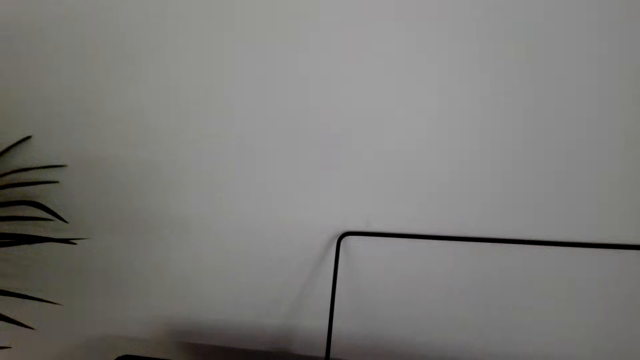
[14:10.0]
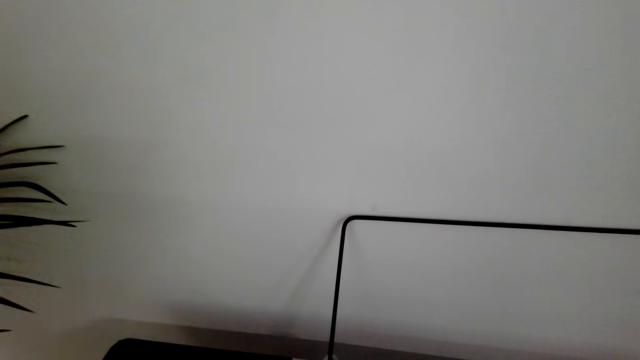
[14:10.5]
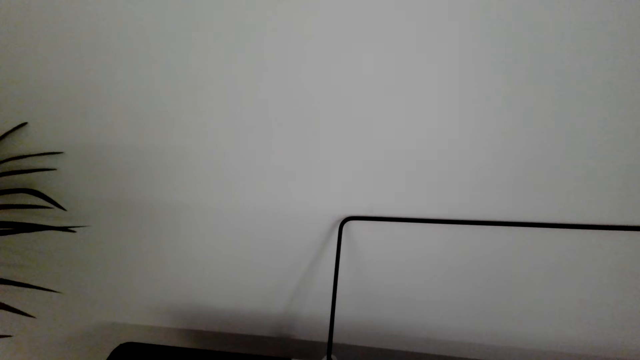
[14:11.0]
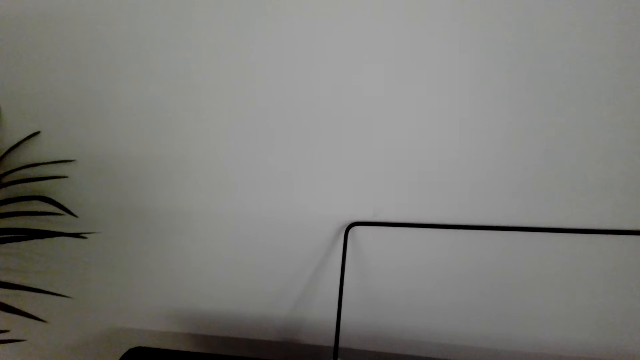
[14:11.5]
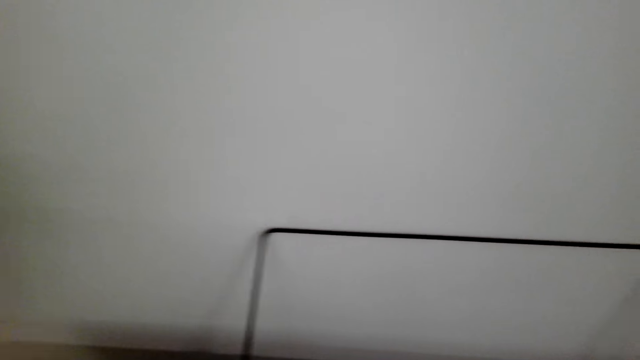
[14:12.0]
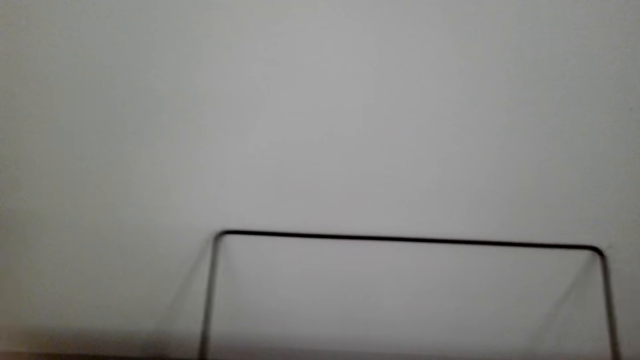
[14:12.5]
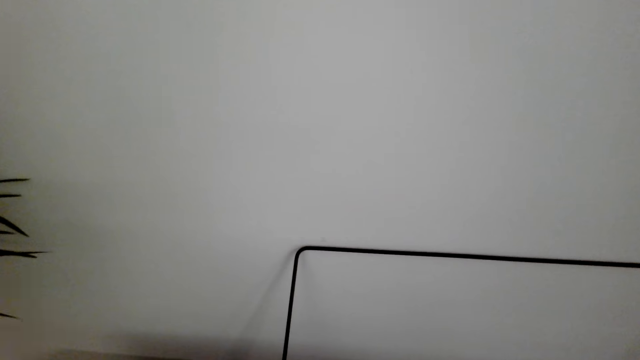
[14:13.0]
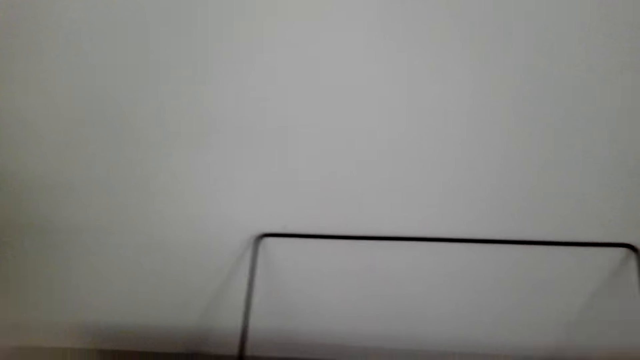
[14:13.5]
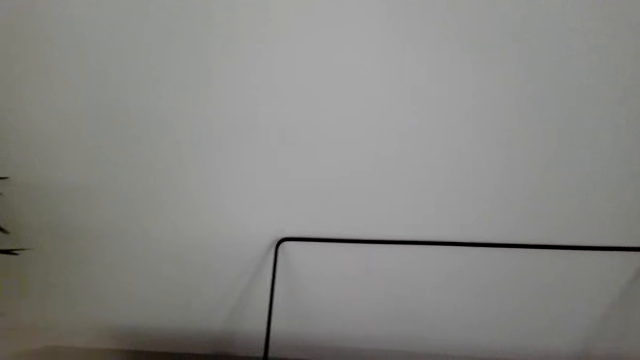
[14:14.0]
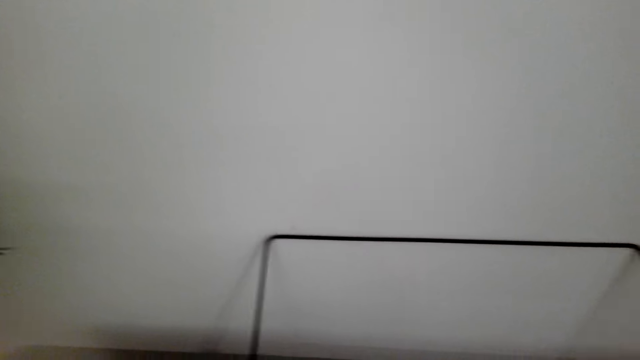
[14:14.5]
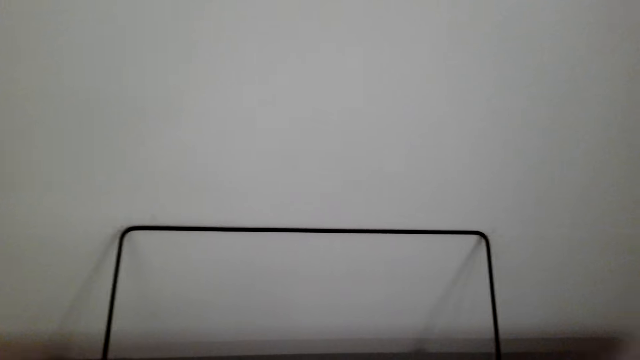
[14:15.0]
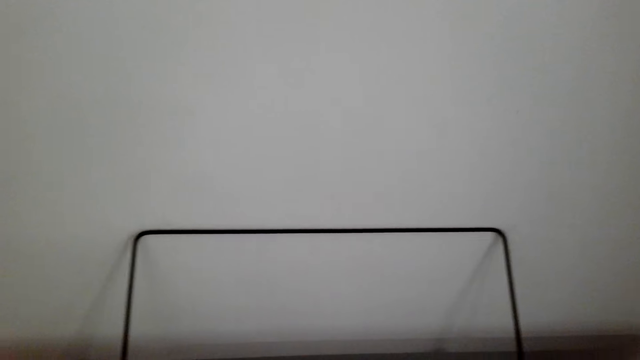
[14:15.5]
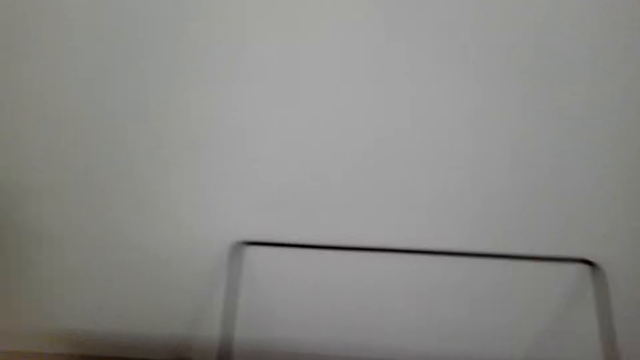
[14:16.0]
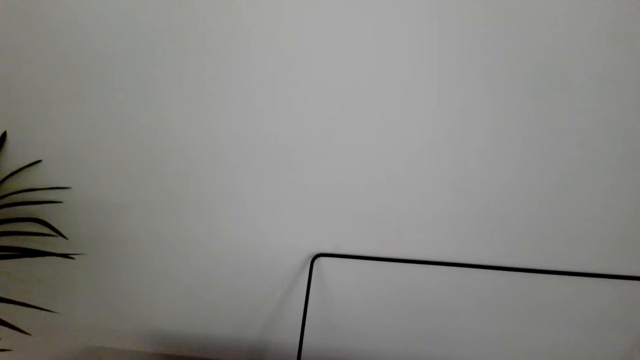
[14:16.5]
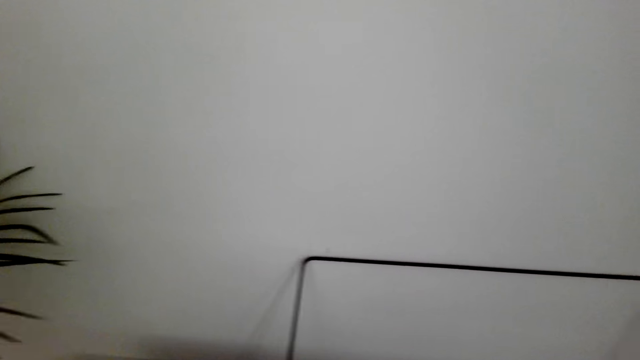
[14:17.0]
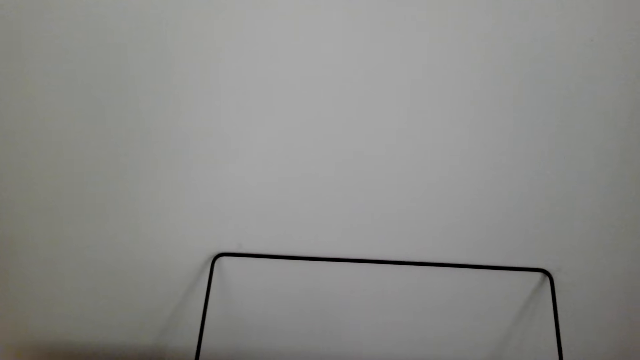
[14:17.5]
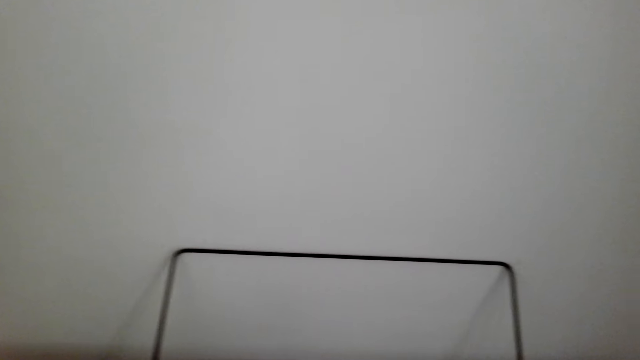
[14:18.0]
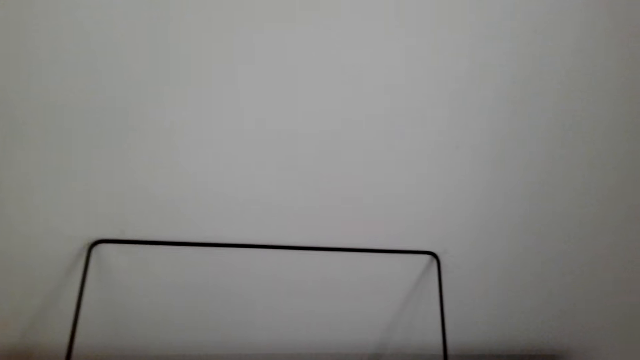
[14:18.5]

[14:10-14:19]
The camera wearer clicks on the piano.

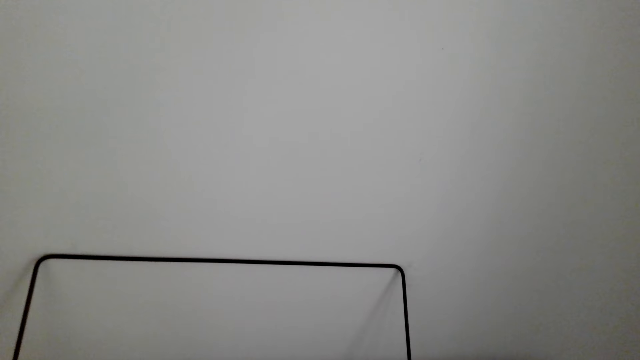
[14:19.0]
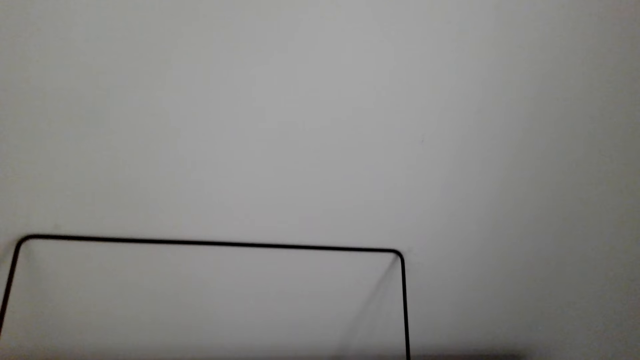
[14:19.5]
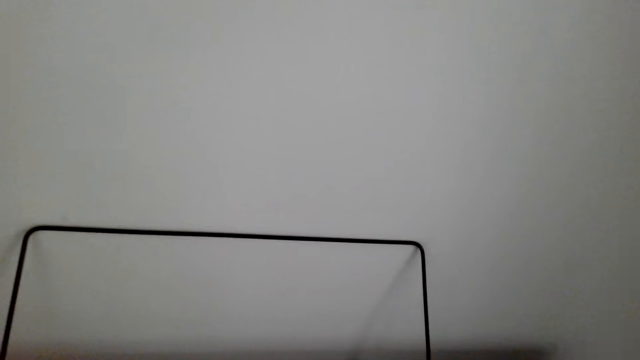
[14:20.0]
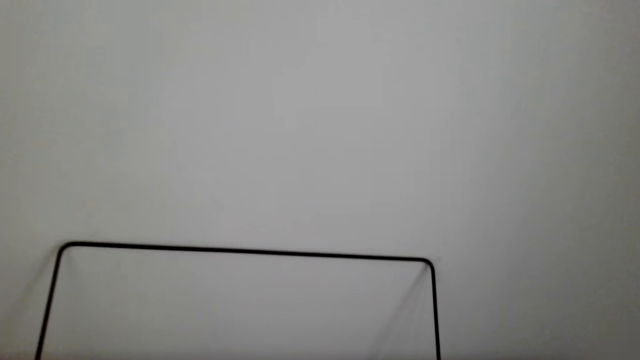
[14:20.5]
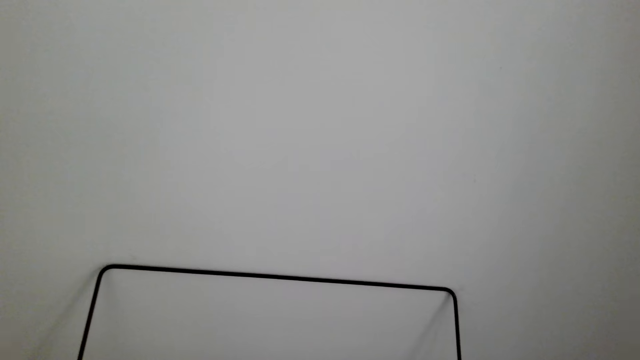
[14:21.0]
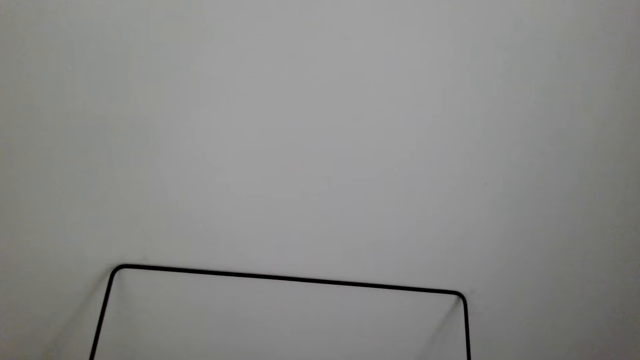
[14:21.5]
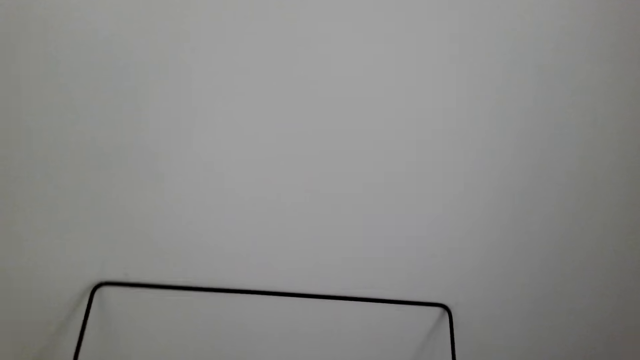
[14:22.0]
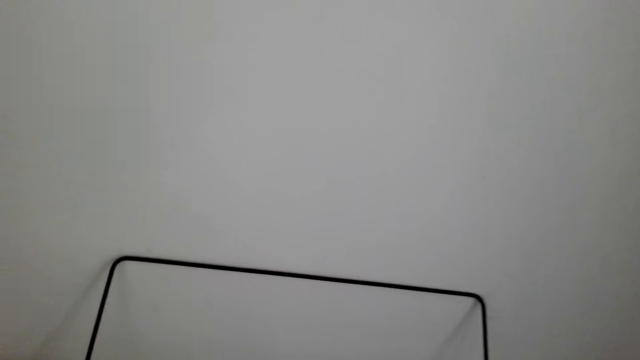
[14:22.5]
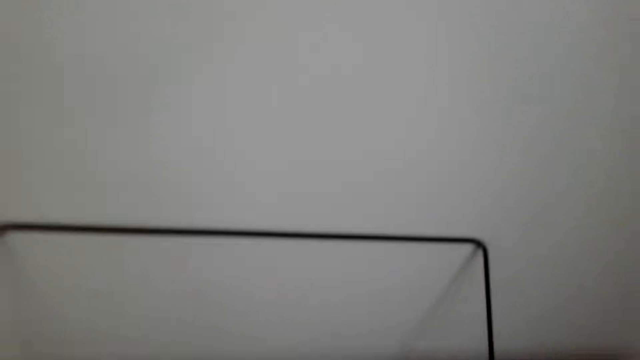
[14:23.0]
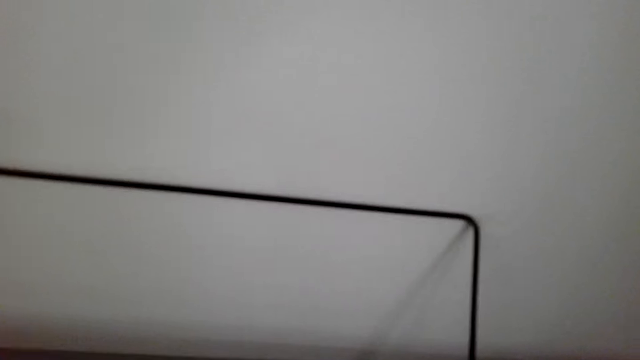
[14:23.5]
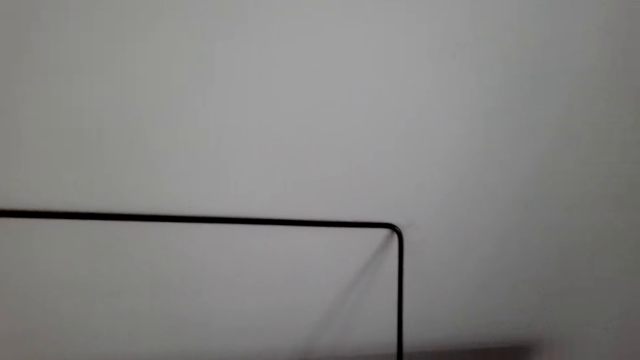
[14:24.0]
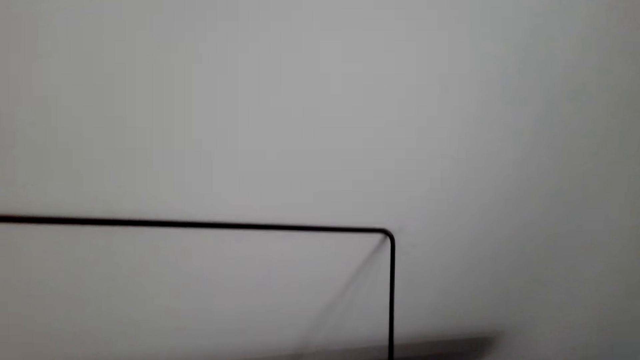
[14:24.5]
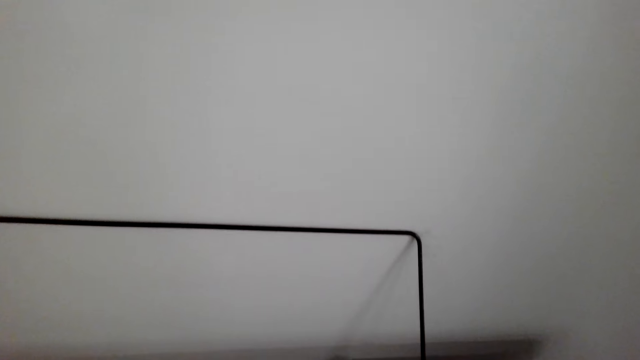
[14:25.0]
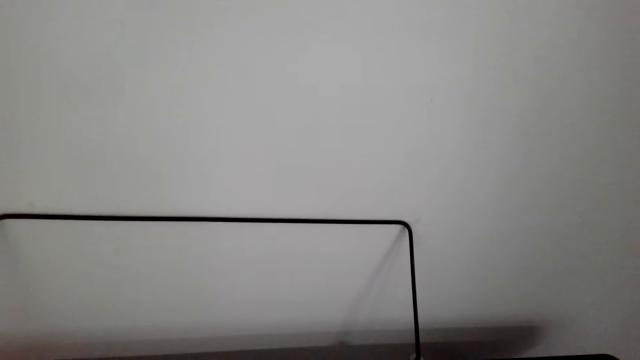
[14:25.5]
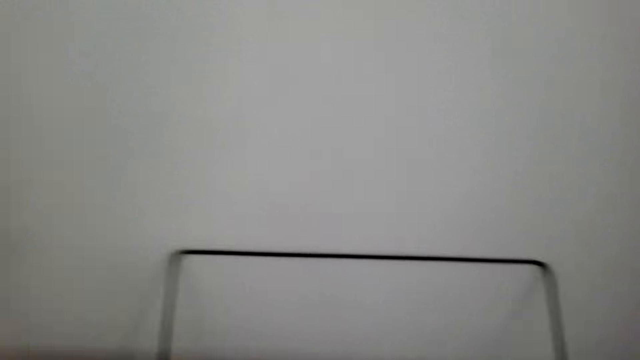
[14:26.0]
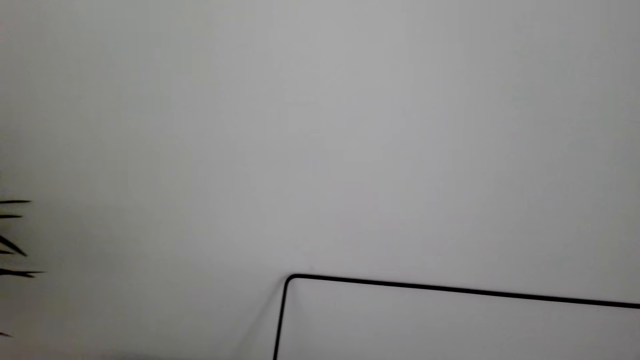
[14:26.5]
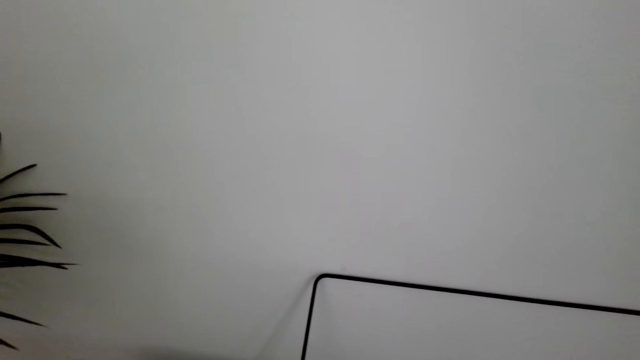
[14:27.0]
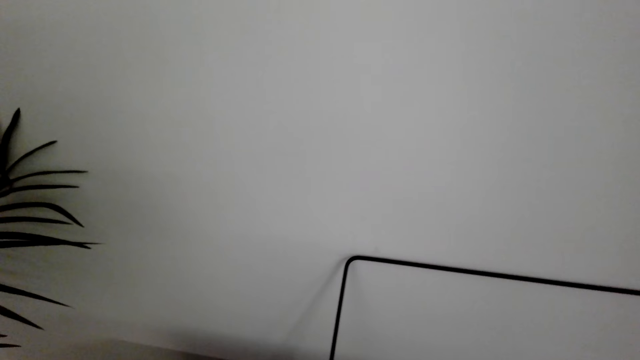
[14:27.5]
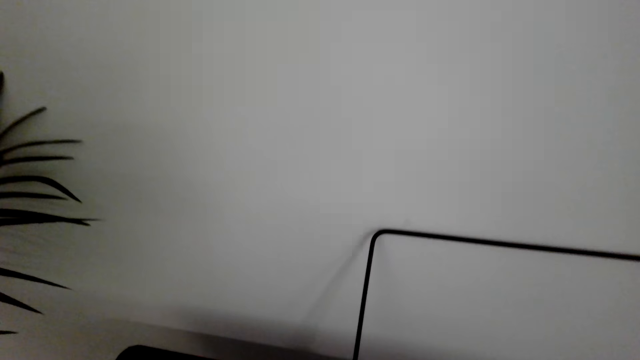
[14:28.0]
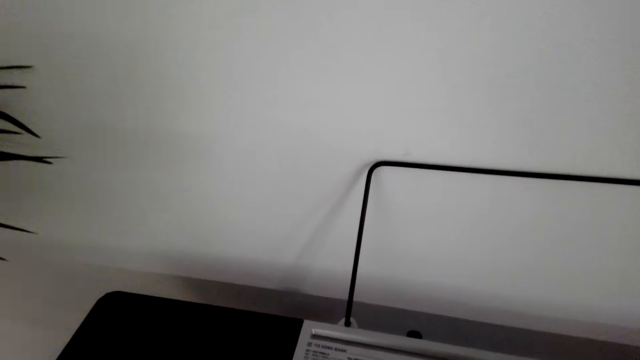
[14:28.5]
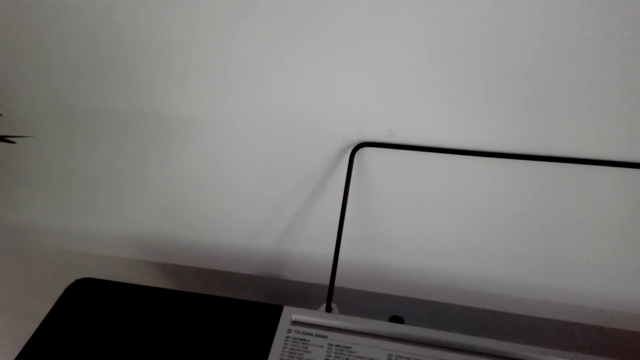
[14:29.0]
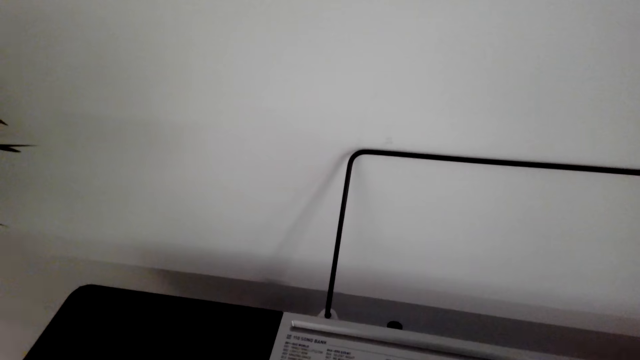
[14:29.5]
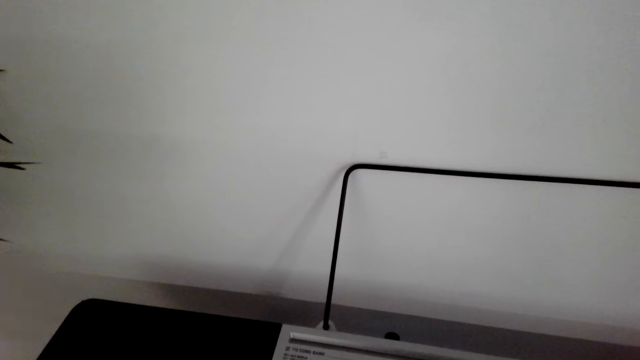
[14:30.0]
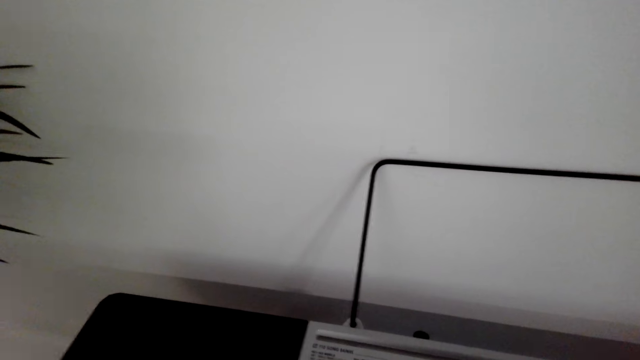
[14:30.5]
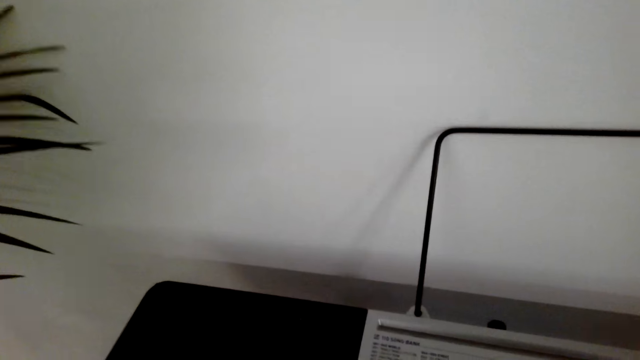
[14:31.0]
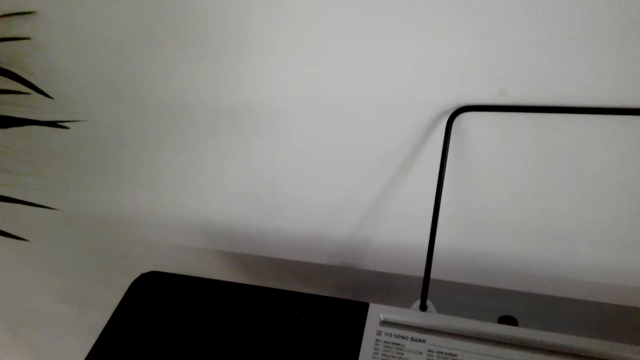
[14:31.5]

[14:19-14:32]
The camera wearer plays the piano.
